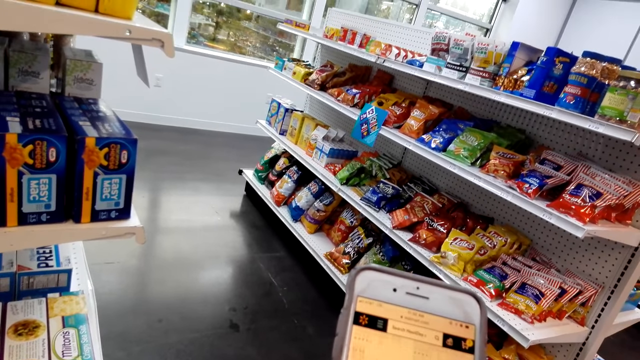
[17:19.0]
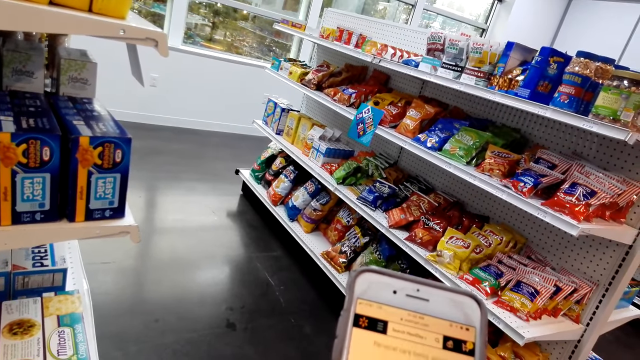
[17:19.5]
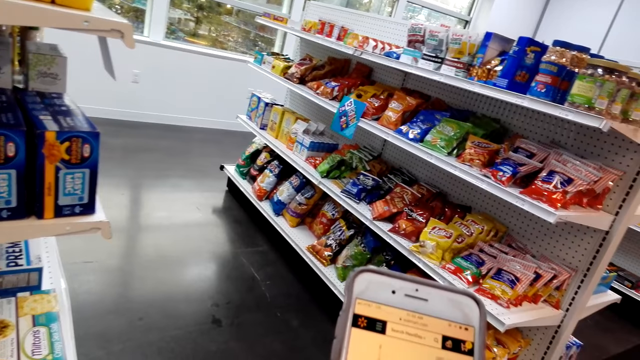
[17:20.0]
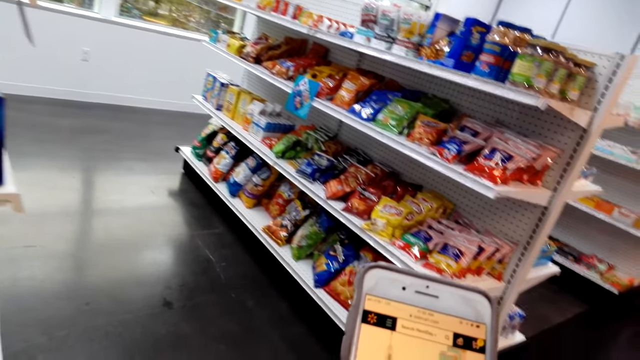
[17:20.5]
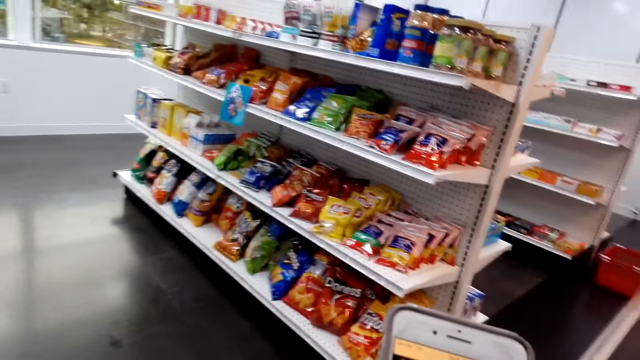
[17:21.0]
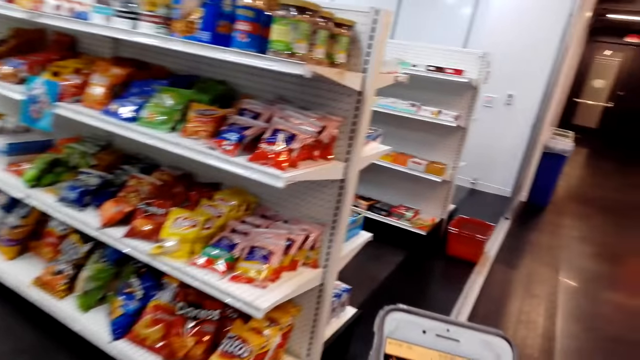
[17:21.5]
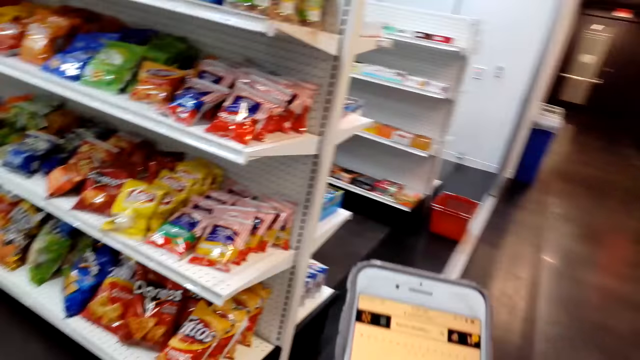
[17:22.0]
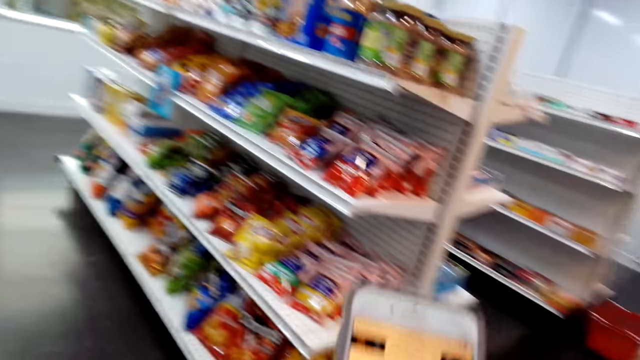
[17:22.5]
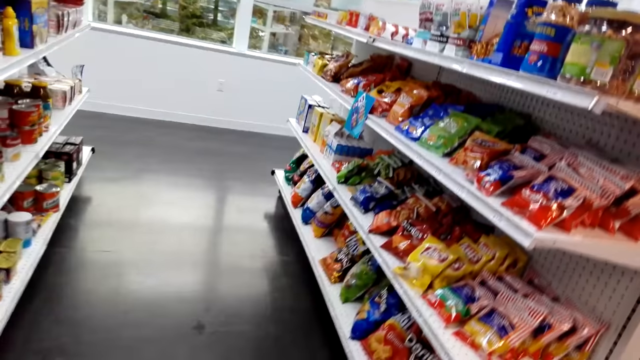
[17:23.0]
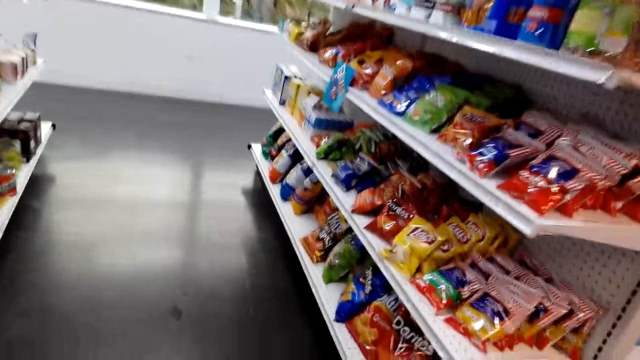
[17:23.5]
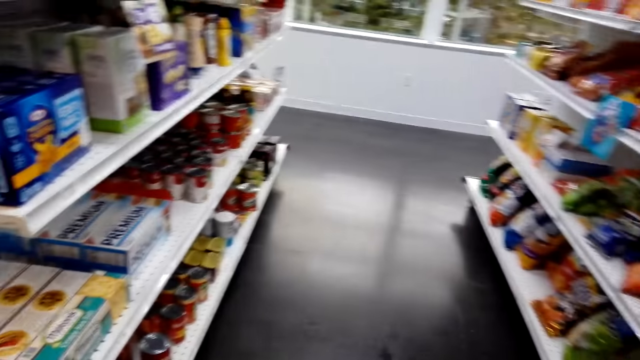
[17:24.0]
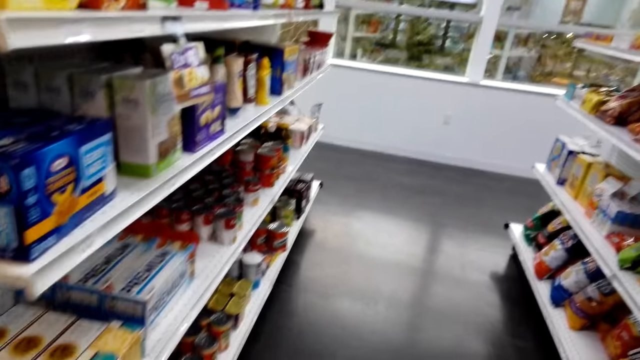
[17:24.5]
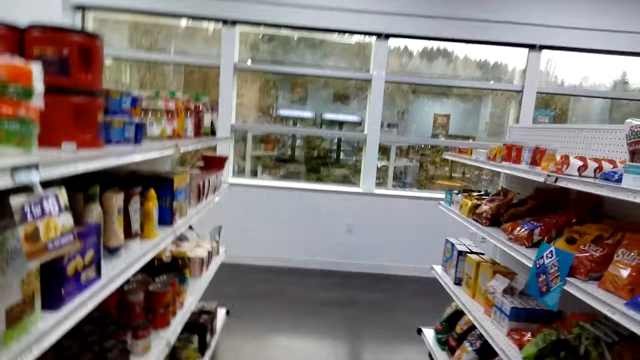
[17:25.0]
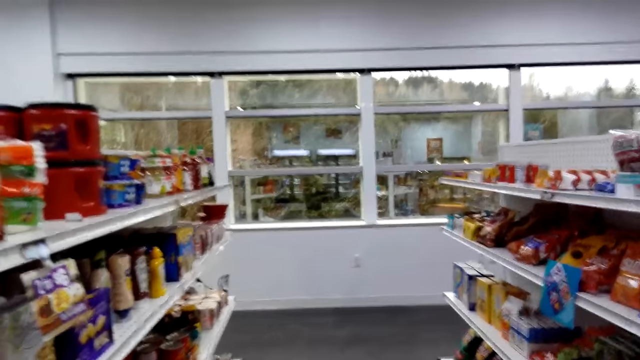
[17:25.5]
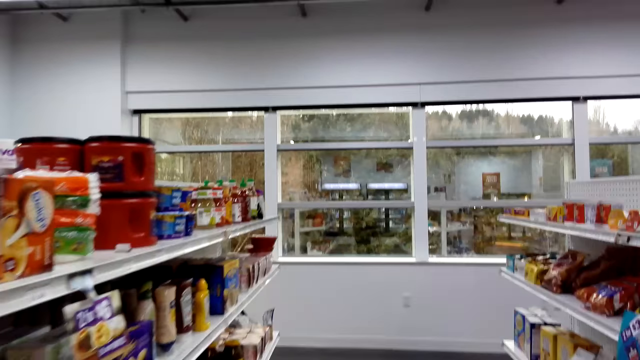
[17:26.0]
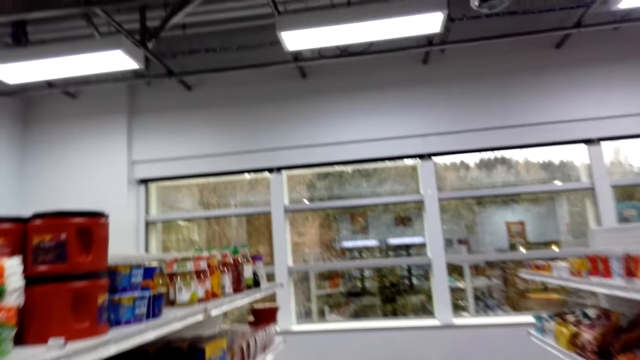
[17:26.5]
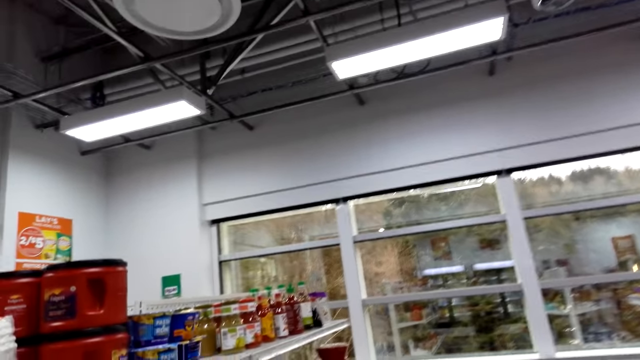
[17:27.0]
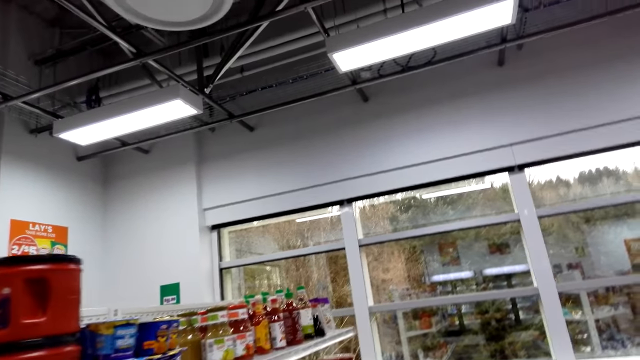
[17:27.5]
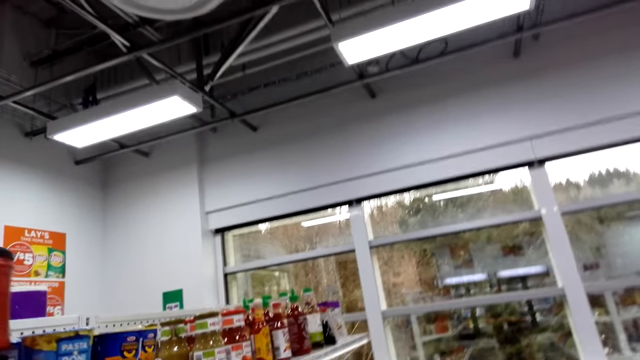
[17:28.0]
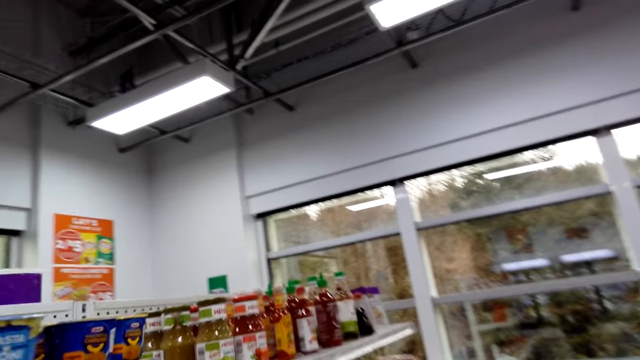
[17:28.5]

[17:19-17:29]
The camera wearer walks forward. They move around the shop.

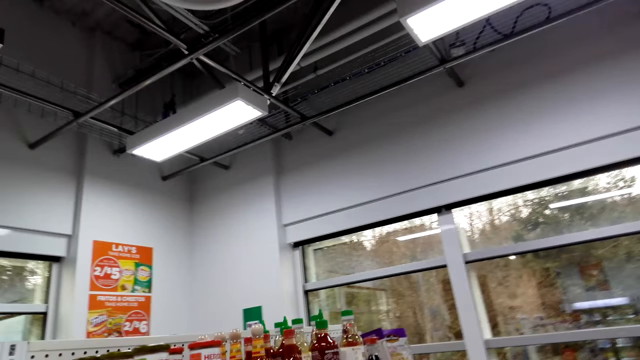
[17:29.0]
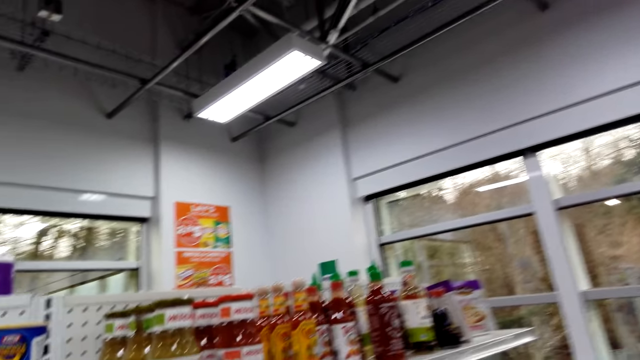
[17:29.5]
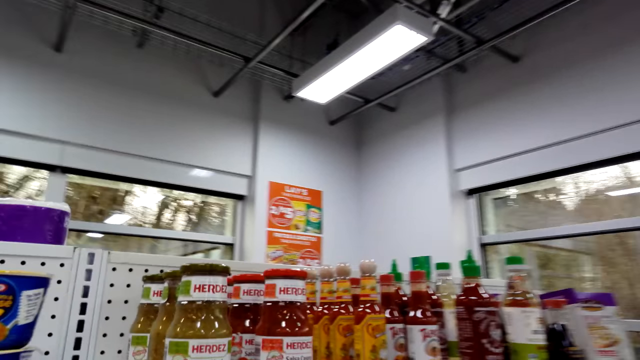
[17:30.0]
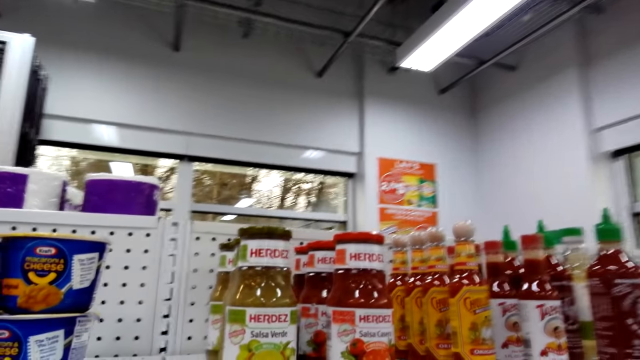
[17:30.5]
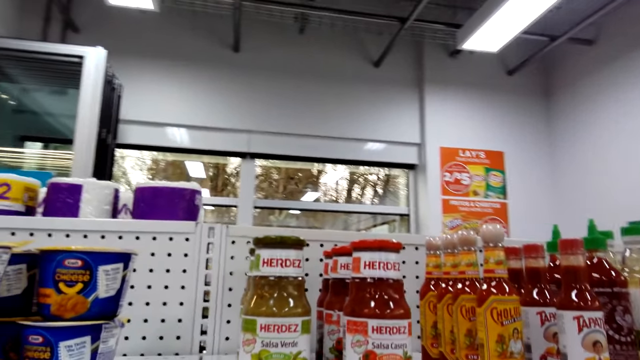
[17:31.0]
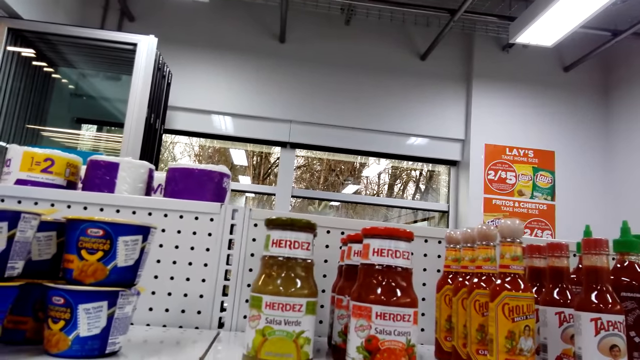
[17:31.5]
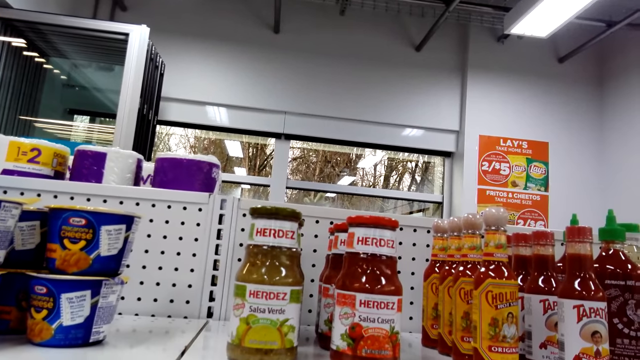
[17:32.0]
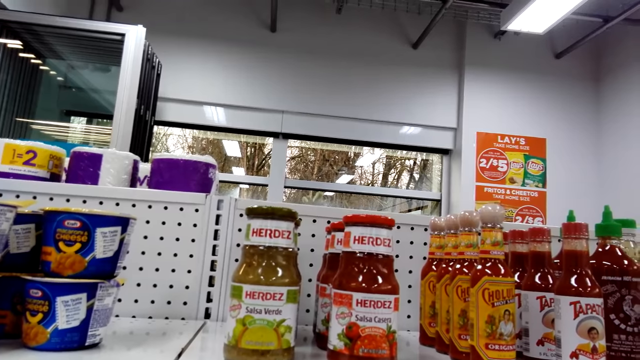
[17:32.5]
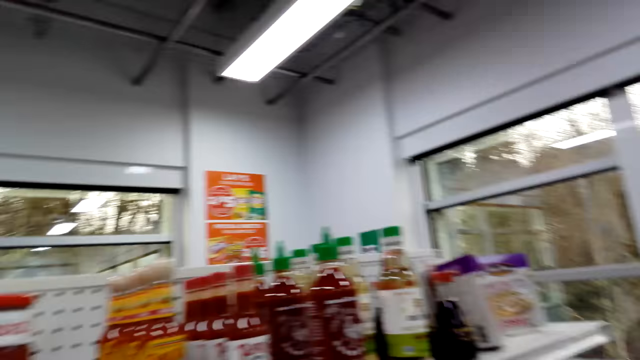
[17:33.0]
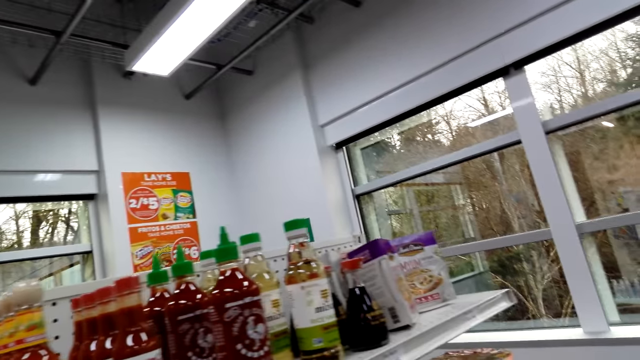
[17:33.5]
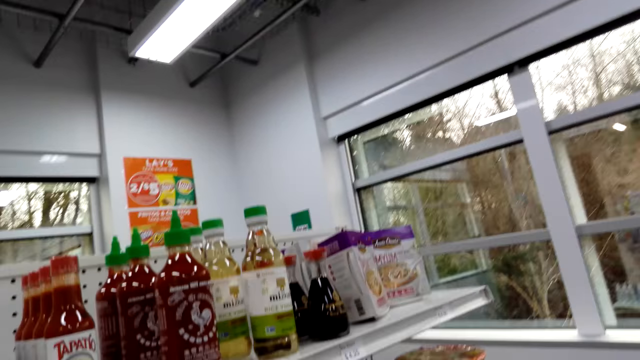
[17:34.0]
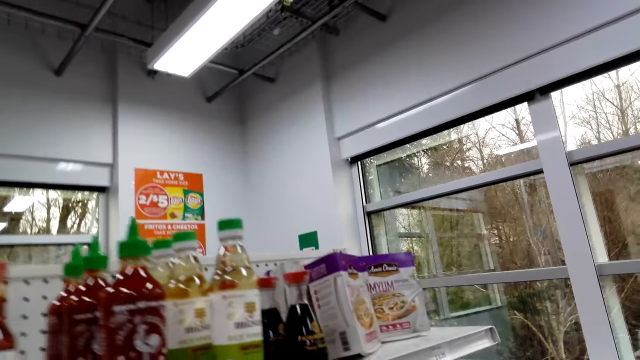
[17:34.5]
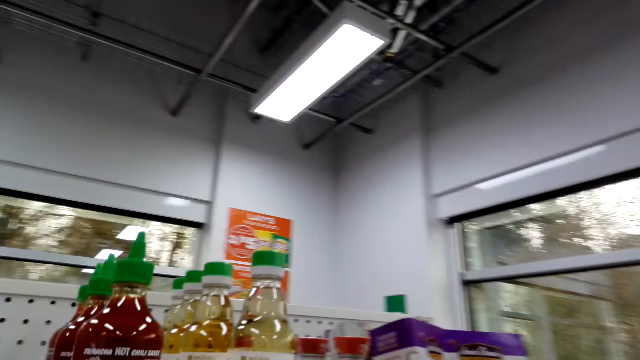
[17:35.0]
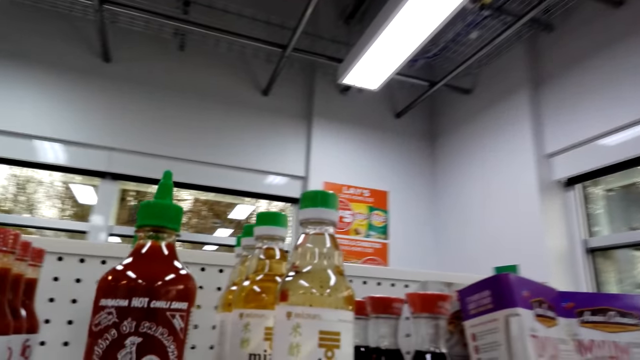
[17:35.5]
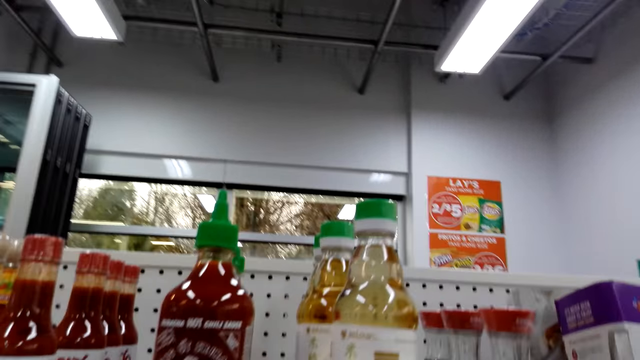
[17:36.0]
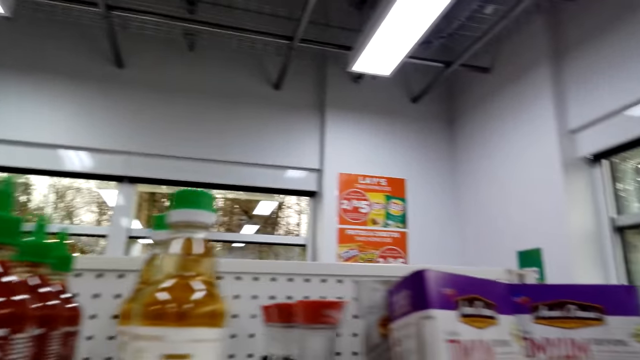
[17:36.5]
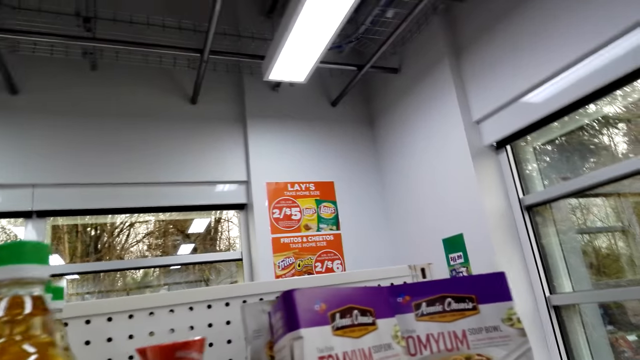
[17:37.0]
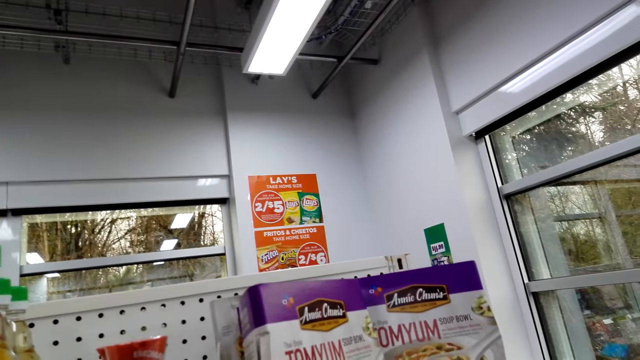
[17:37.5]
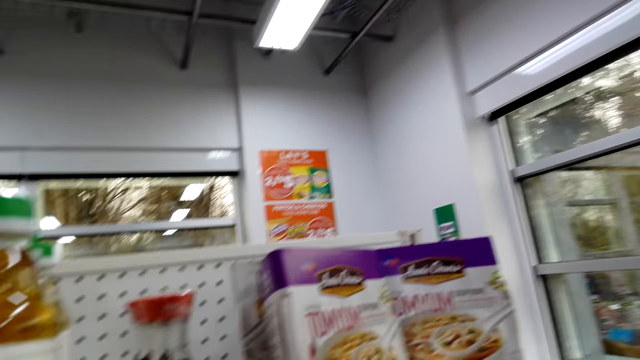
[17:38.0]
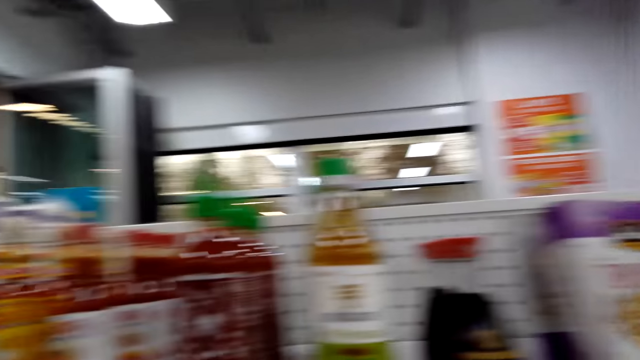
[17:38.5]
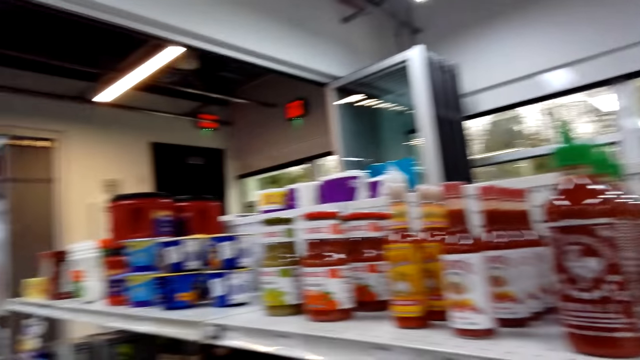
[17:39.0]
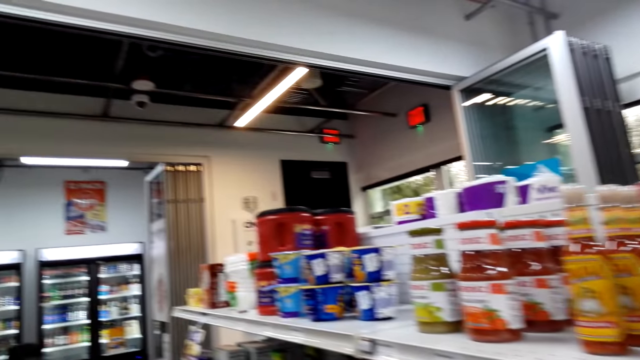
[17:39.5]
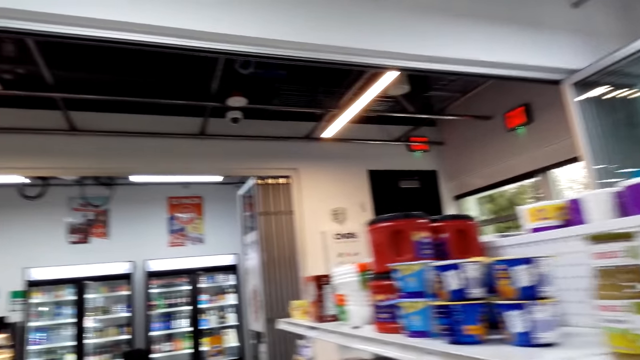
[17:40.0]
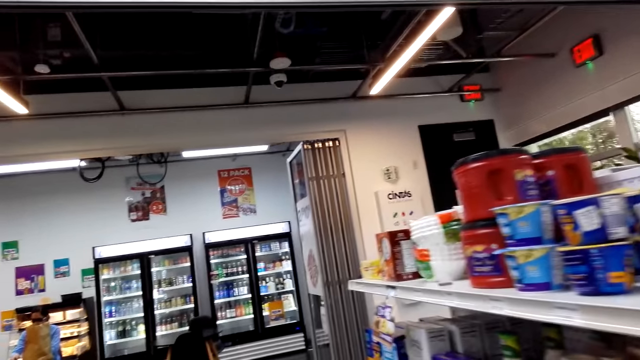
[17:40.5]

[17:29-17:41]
The camera wearer turns. They look around. They move right. They turn left.
